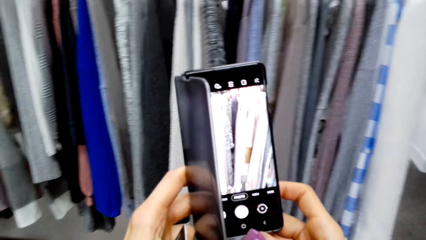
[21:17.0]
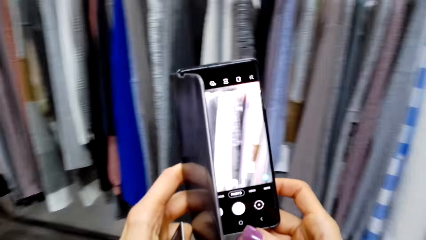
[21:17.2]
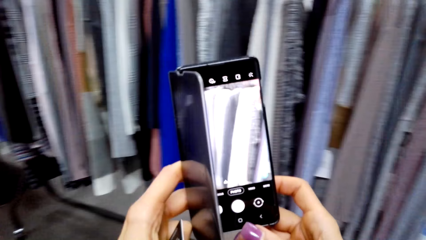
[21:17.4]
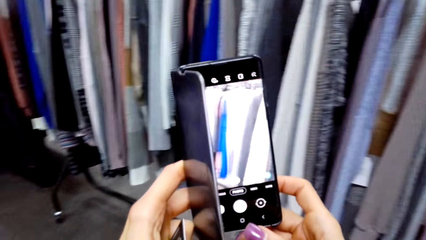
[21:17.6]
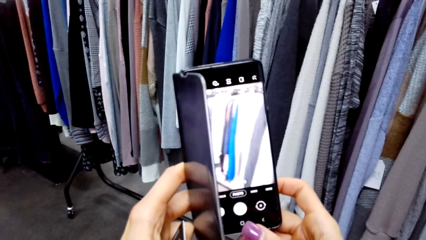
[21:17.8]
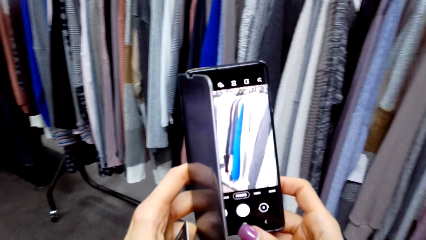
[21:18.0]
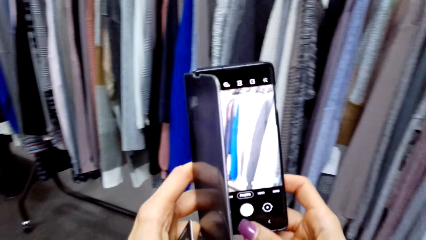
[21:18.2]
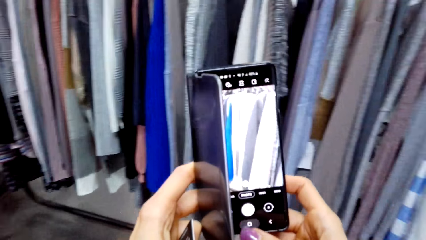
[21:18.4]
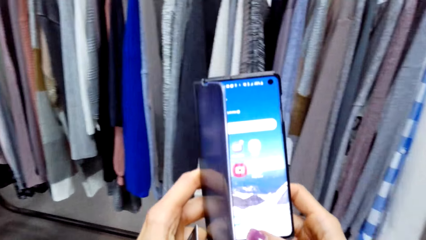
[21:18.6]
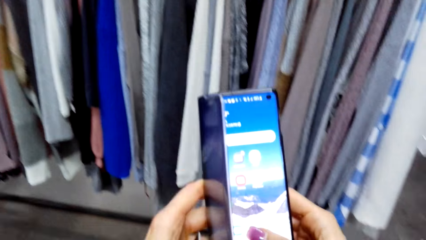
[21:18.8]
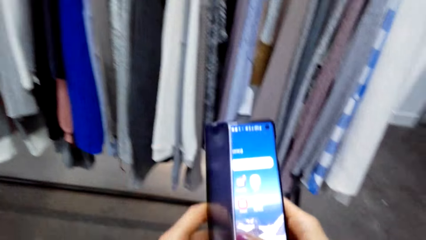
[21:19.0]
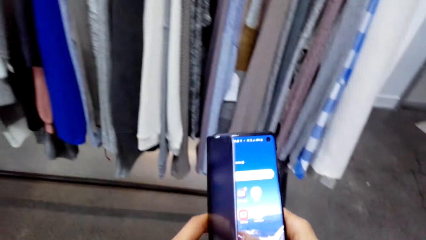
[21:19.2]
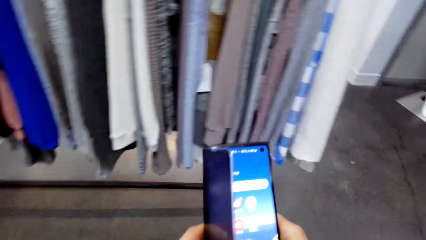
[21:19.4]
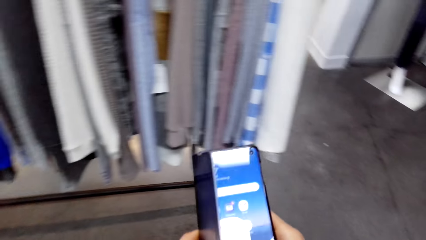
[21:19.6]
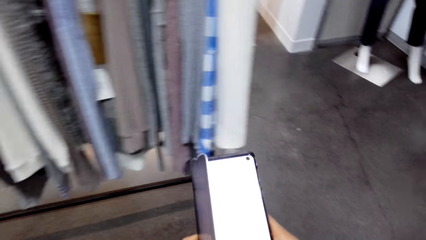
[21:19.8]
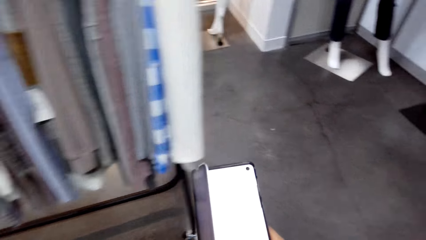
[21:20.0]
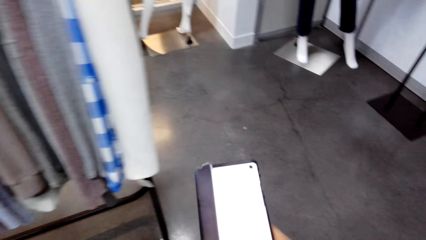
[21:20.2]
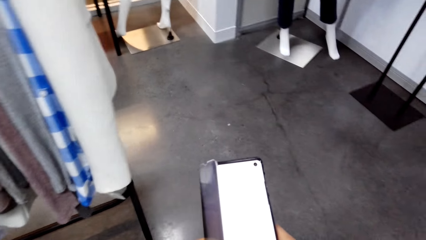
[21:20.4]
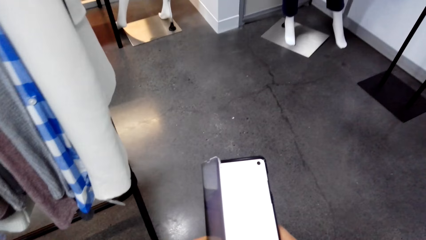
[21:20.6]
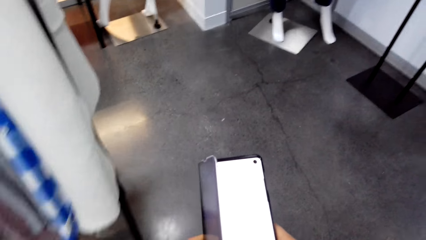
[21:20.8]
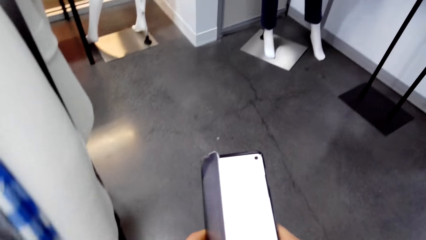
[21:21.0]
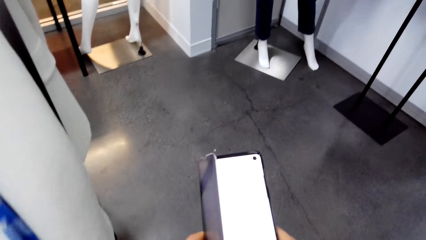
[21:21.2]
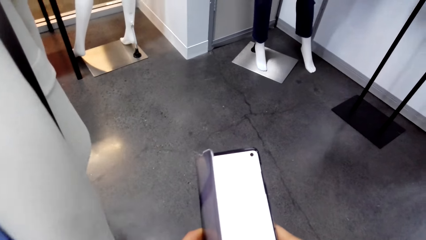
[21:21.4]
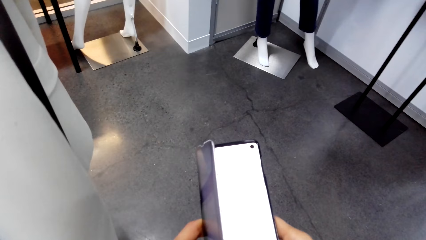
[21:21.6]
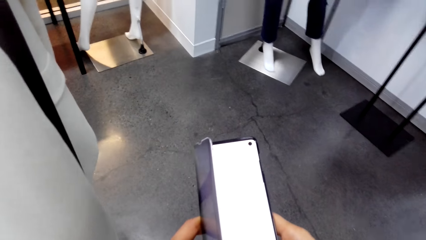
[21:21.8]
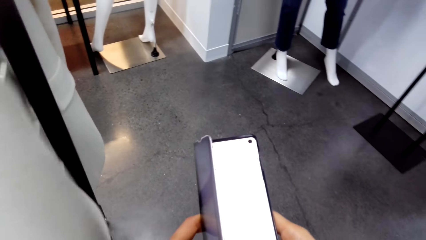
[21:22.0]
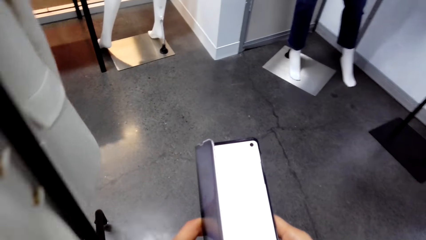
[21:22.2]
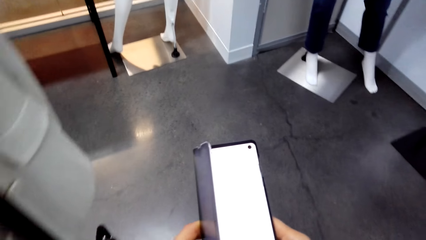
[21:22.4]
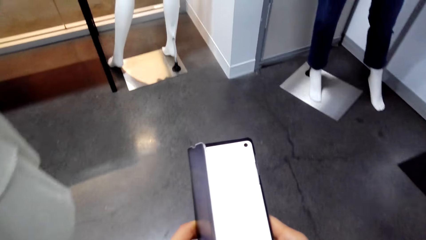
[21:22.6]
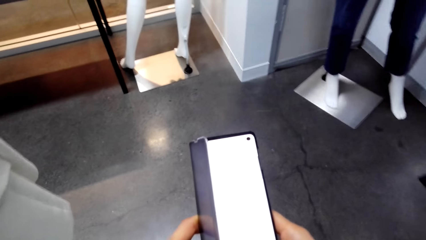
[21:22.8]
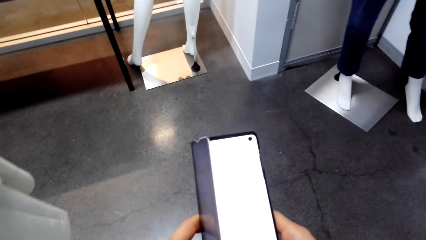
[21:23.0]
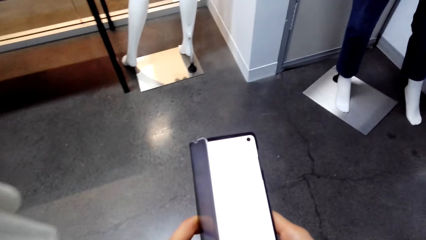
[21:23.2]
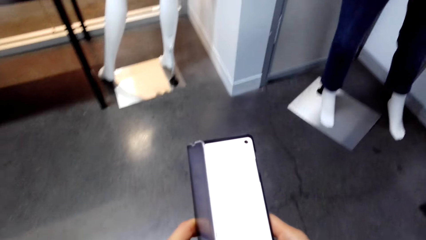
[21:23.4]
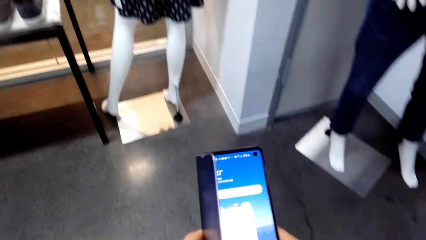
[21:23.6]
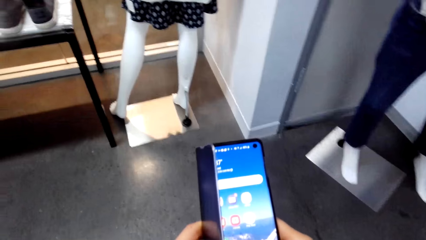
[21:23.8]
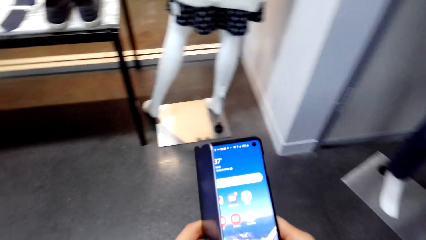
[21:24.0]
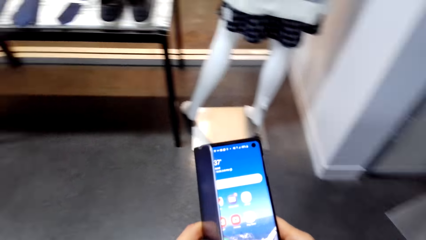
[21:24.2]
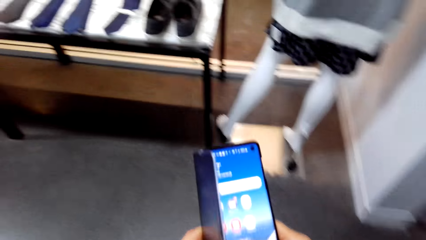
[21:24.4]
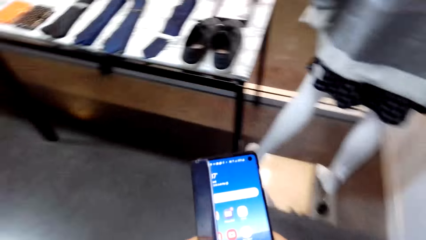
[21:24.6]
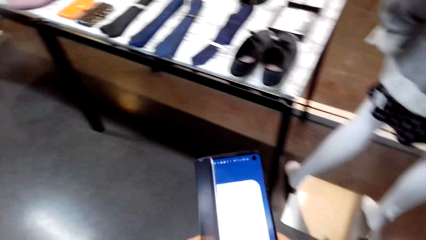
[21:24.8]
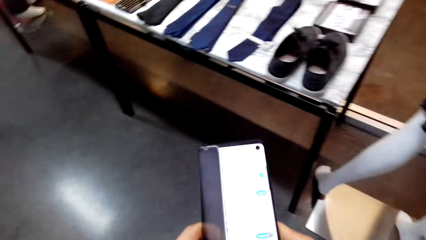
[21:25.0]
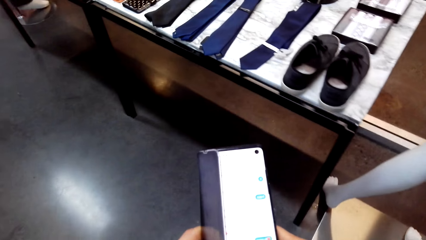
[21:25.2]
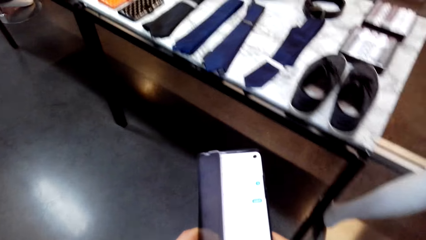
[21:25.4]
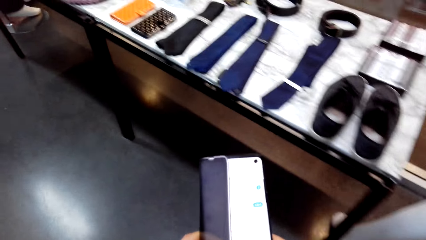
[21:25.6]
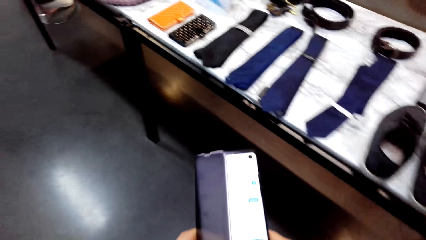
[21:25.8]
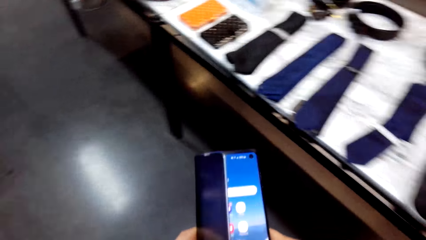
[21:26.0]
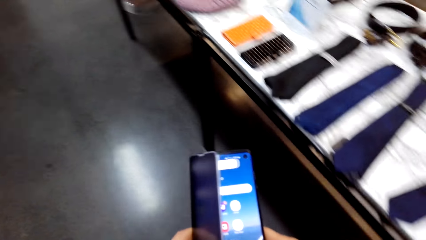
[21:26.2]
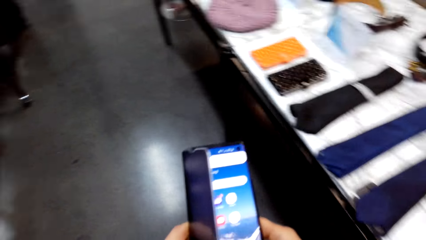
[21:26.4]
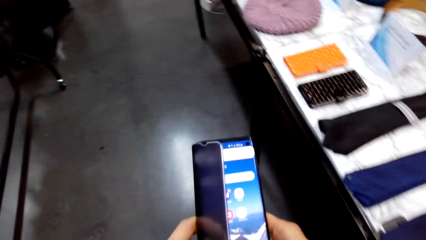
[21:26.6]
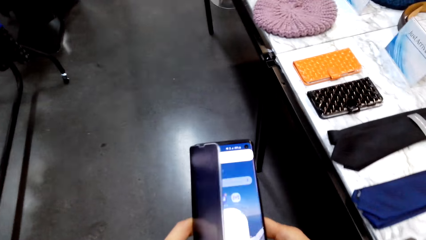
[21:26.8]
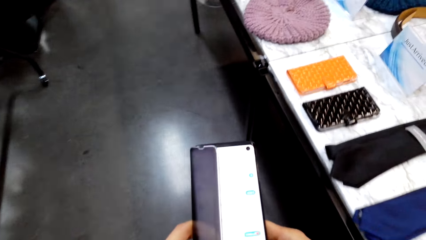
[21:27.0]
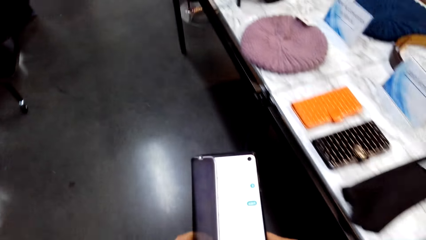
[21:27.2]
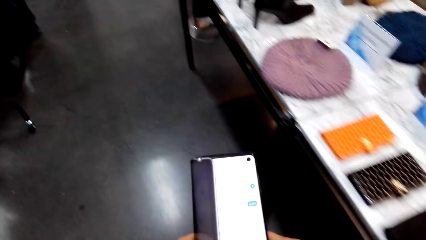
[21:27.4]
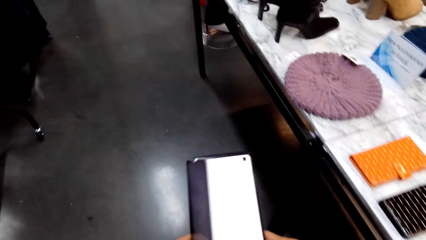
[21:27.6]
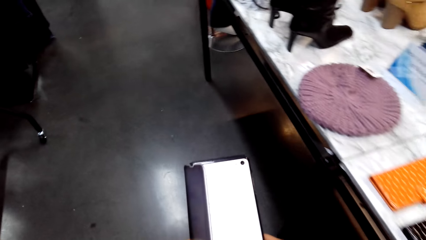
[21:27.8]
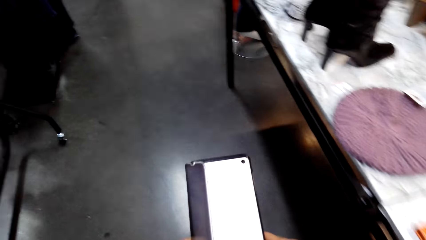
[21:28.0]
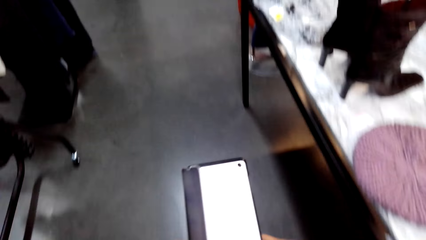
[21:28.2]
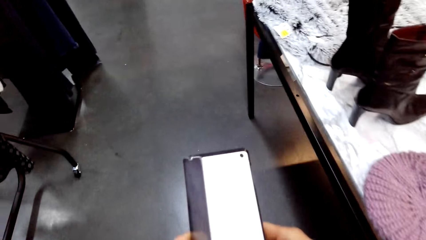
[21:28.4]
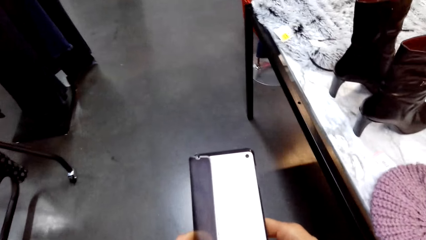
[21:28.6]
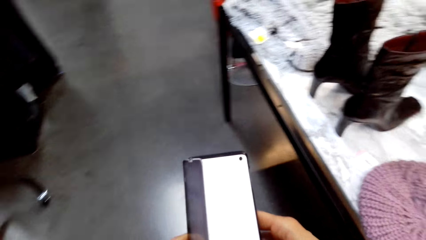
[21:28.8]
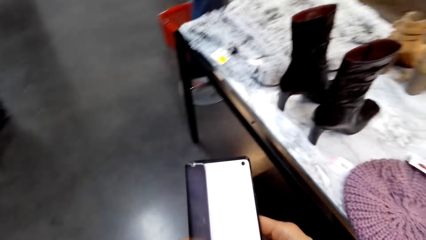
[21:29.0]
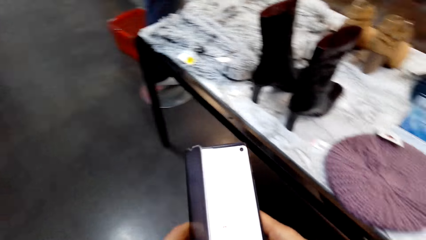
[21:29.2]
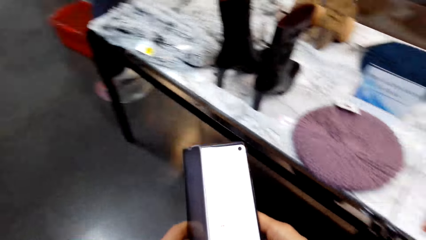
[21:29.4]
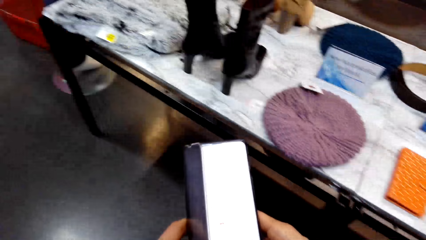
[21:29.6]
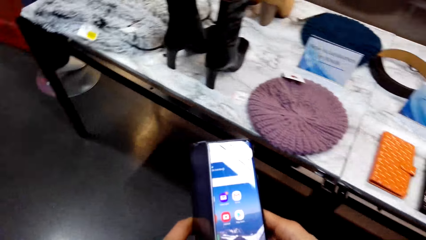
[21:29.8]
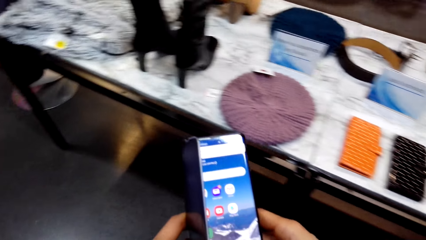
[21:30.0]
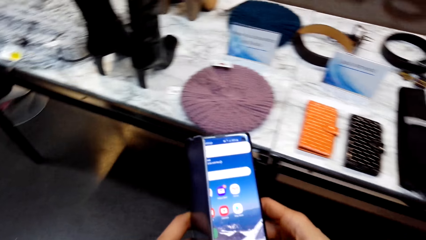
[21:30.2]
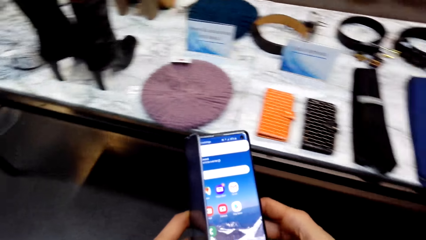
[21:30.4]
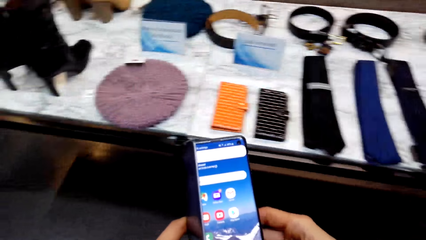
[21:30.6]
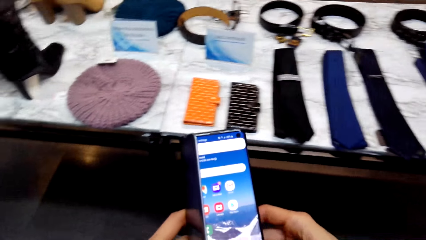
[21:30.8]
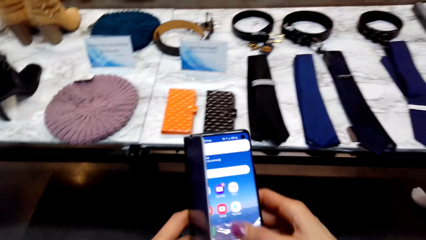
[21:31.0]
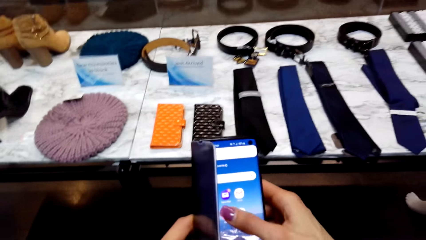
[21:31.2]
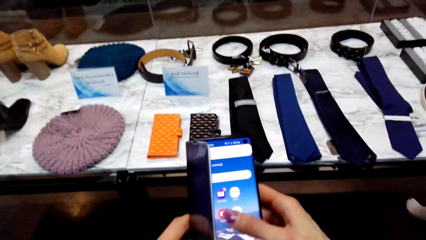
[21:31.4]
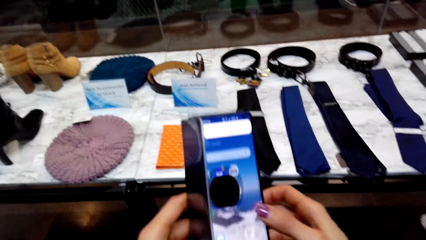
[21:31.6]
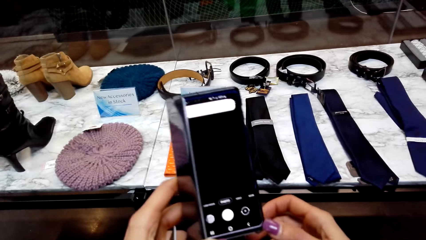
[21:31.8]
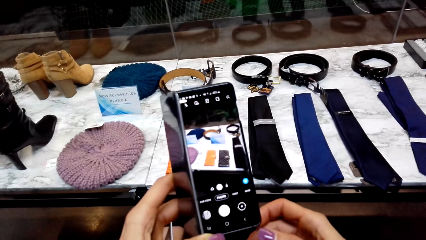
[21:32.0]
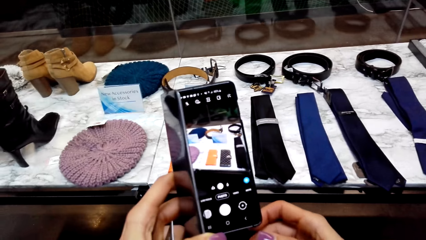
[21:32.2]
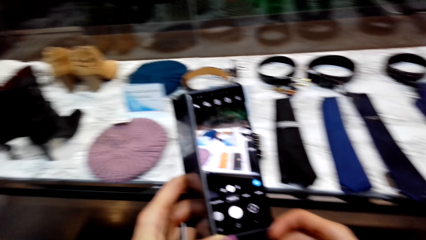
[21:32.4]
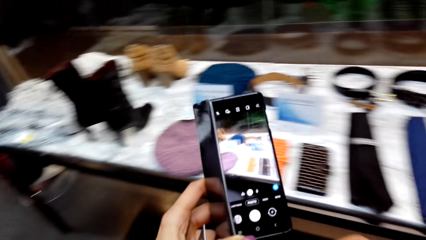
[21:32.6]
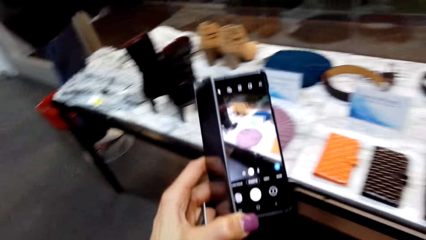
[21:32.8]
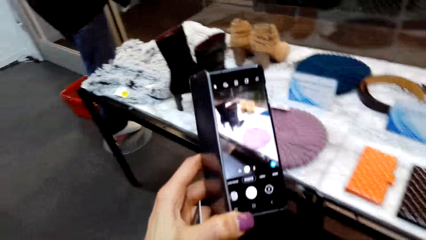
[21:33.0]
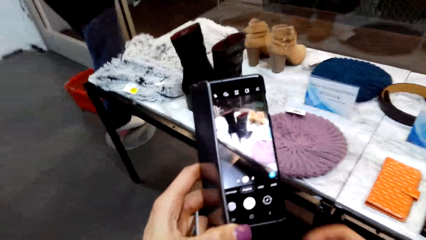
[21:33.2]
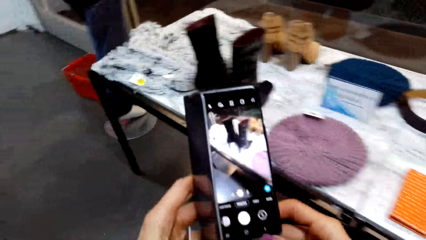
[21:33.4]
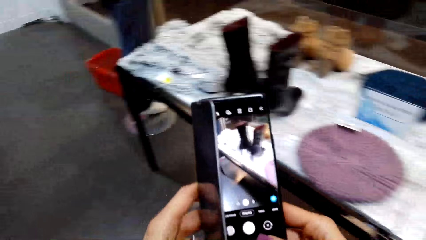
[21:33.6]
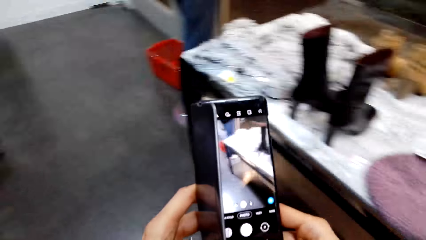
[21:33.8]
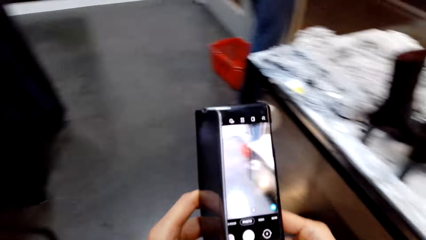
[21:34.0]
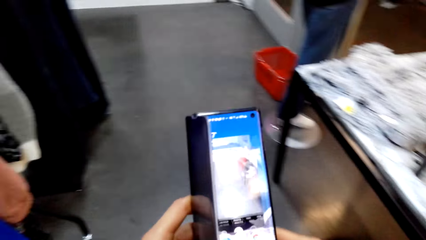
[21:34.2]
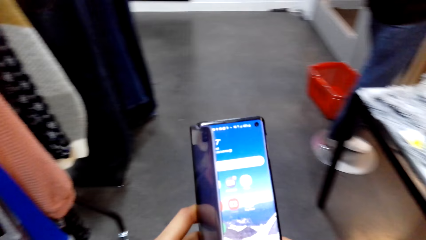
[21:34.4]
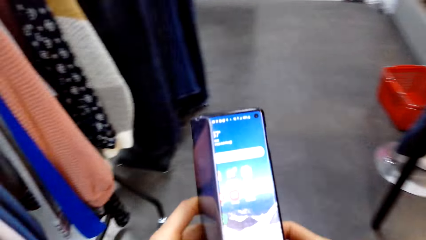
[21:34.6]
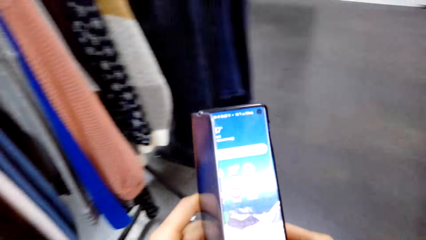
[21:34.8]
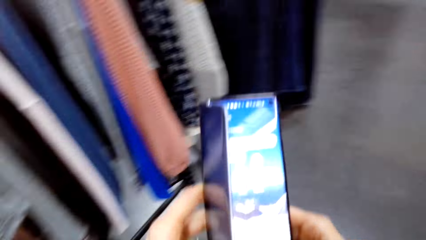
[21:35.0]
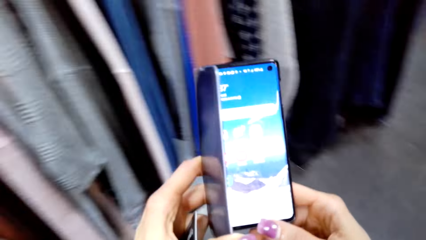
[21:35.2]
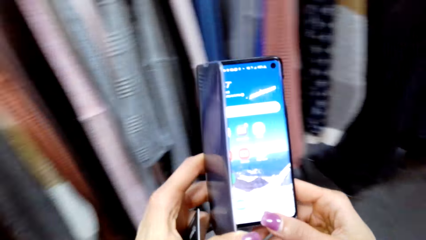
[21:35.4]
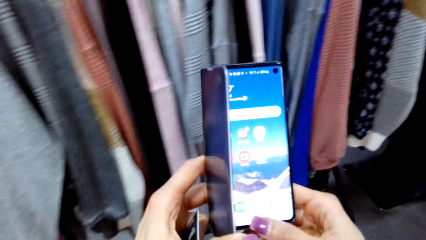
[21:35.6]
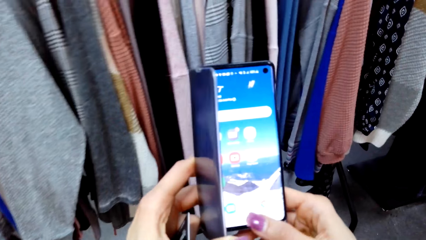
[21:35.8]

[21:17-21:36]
The camera wearer operates her phone. They walk towards the table. They touch the phone. They turn towards the rack.
